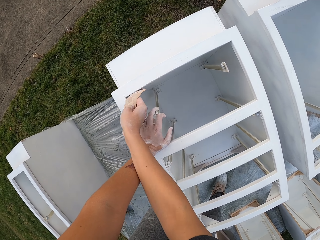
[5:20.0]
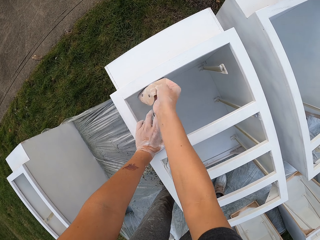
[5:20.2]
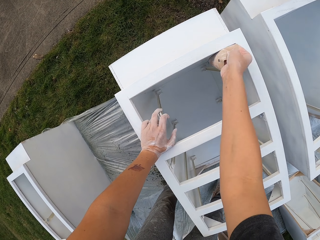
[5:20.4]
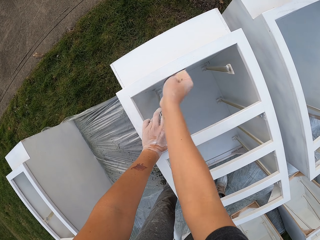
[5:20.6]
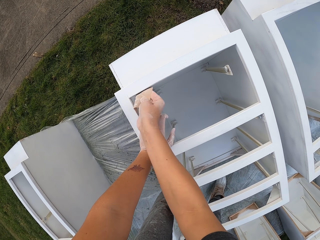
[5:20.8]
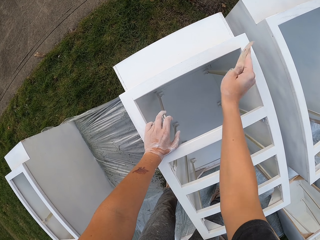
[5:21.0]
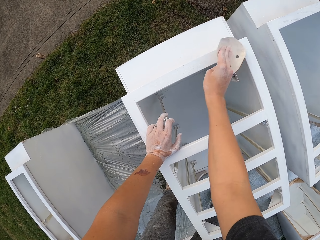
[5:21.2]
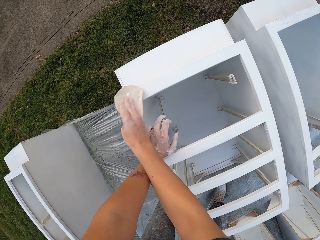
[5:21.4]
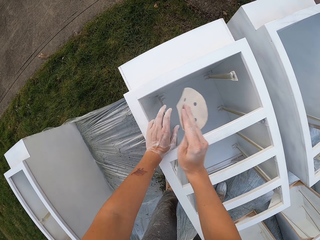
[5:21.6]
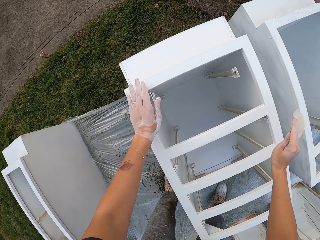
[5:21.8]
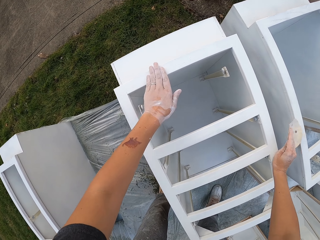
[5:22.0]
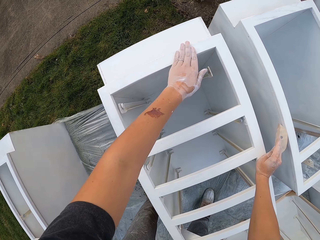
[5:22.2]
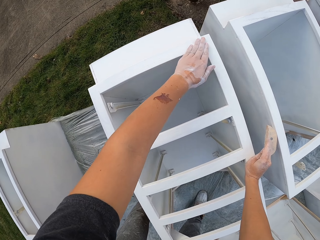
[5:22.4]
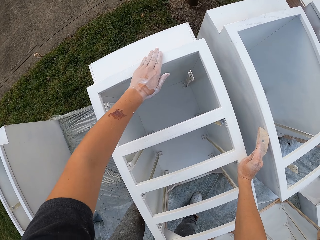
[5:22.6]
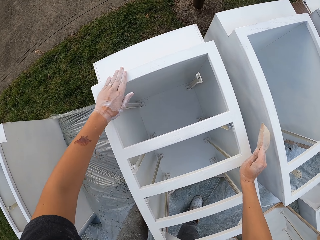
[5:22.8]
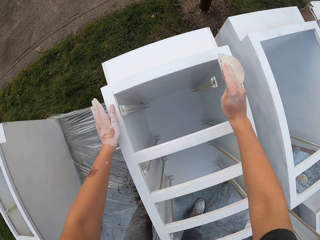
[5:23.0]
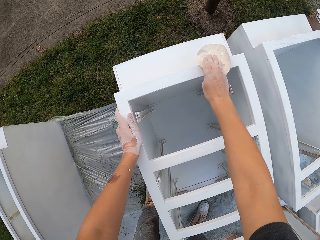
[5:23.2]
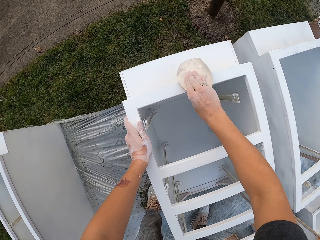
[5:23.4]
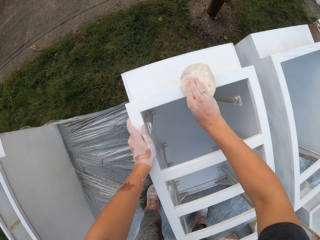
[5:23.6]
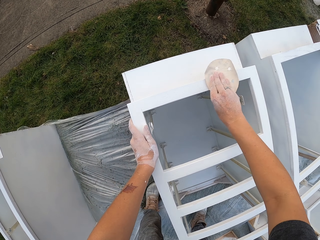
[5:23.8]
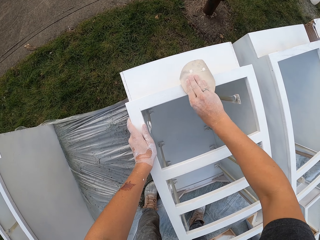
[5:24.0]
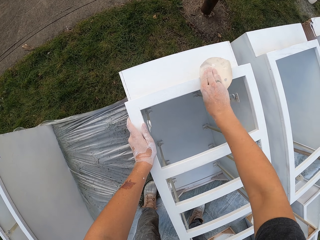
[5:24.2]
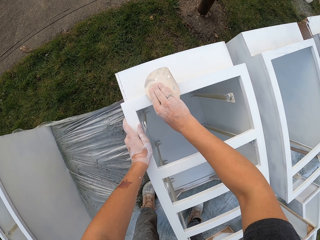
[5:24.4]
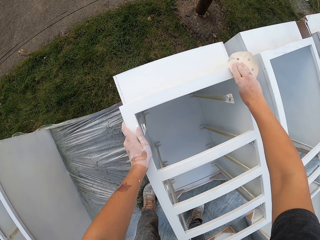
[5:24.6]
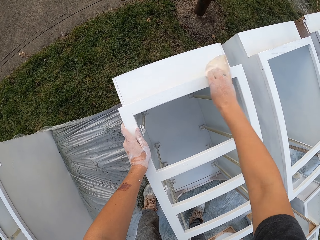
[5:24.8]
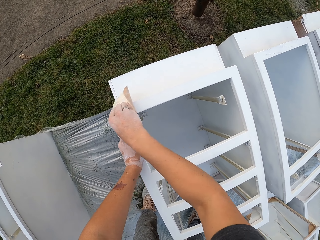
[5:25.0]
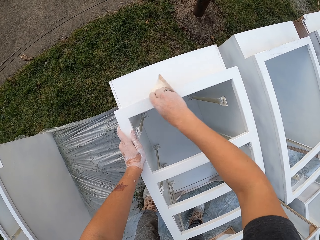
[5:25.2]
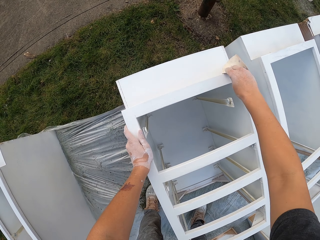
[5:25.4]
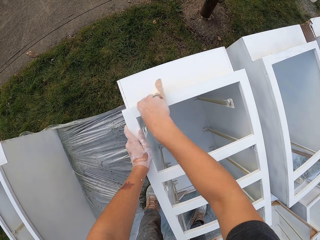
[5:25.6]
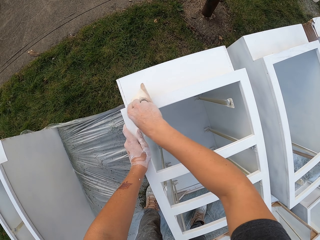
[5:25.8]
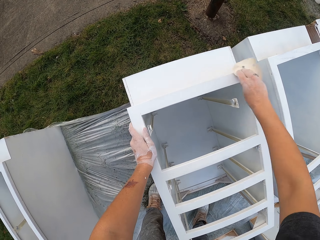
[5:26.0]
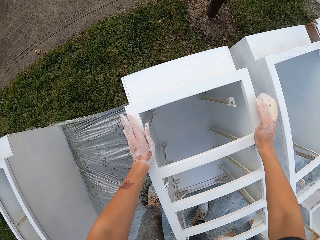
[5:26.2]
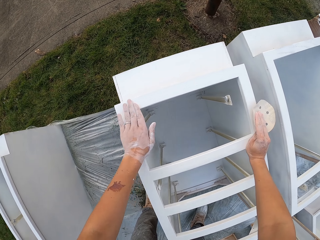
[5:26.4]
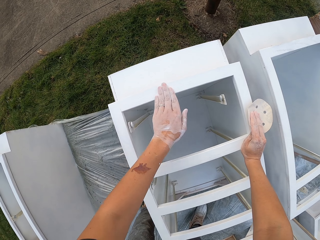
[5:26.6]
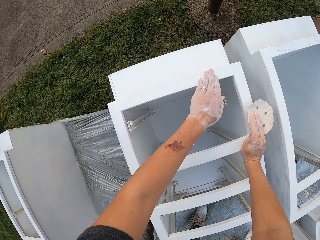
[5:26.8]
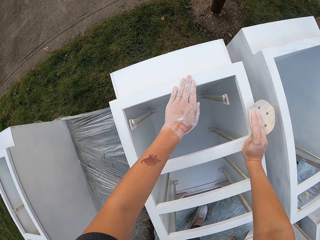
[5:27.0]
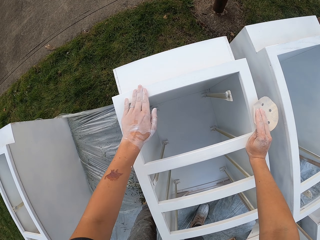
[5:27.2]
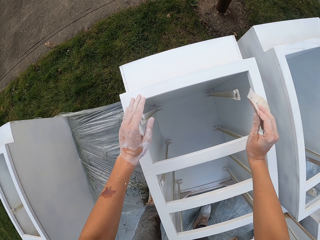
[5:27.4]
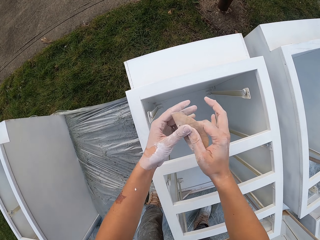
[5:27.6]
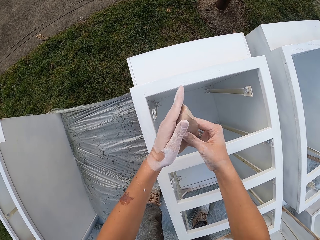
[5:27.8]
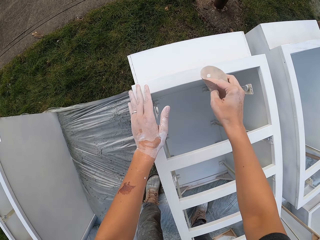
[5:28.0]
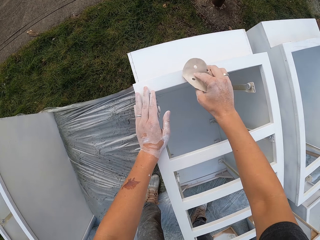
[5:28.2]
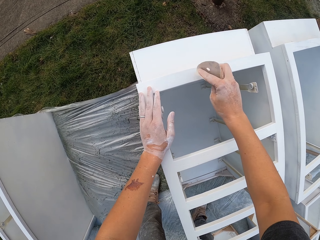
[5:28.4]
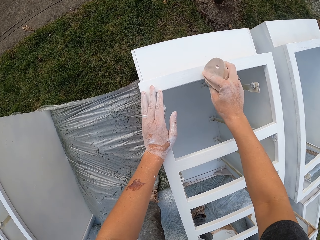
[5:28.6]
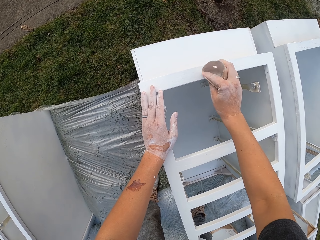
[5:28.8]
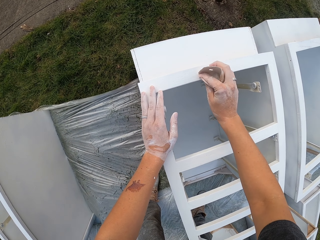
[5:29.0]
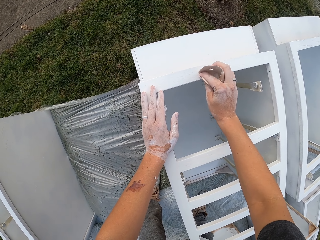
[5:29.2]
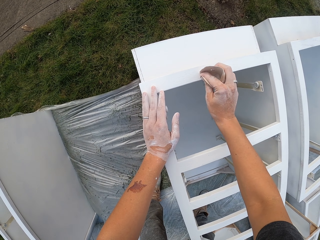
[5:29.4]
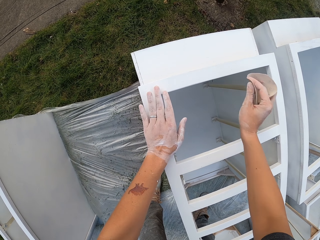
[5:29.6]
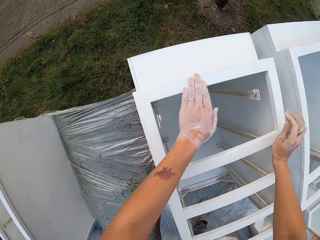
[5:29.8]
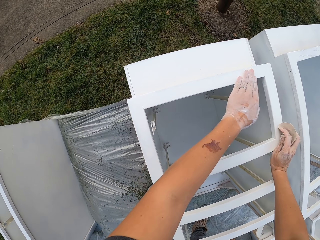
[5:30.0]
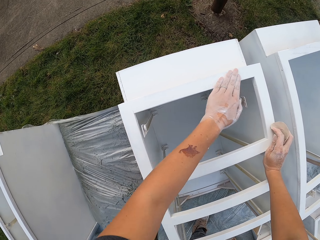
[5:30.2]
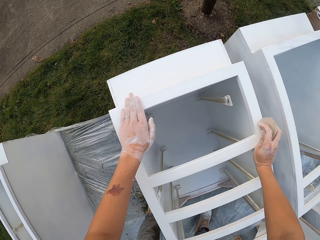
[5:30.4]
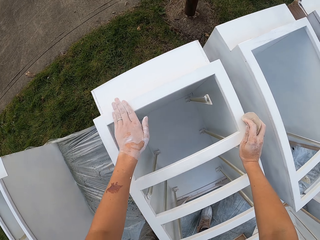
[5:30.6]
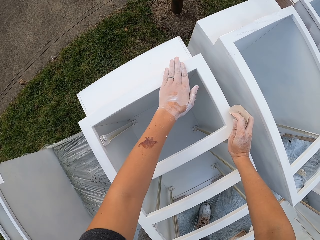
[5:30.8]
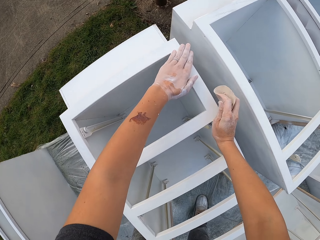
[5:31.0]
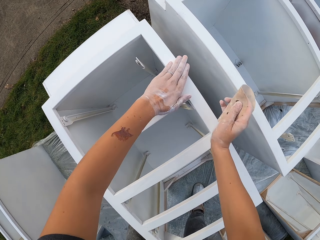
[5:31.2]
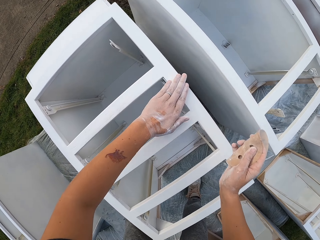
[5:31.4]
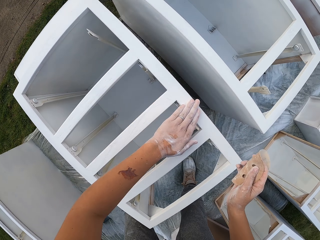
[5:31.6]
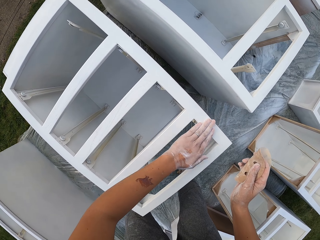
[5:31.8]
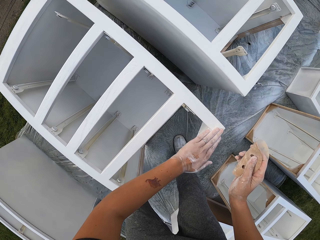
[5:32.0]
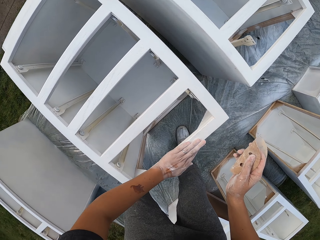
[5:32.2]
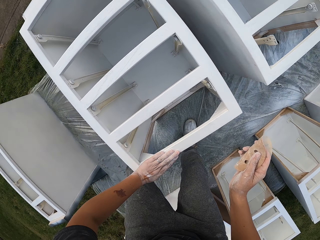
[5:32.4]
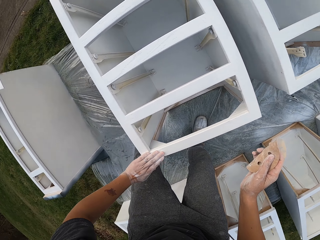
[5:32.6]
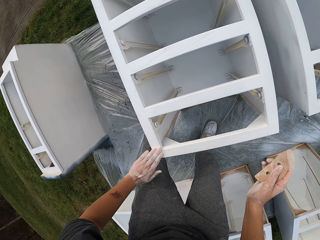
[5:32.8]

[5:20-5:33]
The camera wearer touches the structure or drawer with the left hand. They wipe the drawer with the hand. They lift the sandpaper. They smoothen the structure with a sandpaper. They touch the structure with the left hand and wipe the drawer with the hand. They fold the sandpaper. They smoothen the structure with the sandpaper. They wipe the drawer with the hand and touch the structure with the left hand.

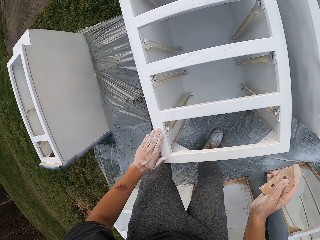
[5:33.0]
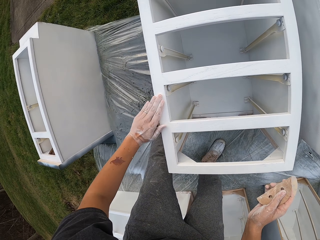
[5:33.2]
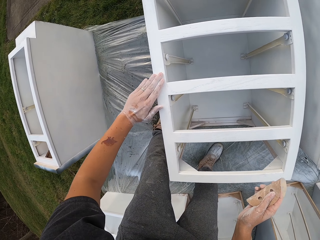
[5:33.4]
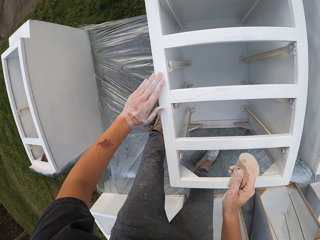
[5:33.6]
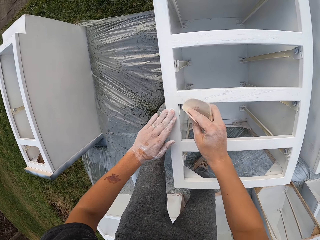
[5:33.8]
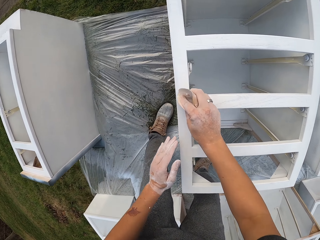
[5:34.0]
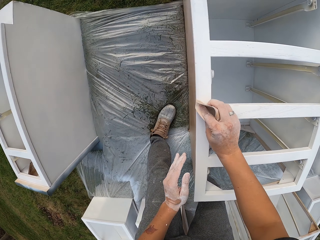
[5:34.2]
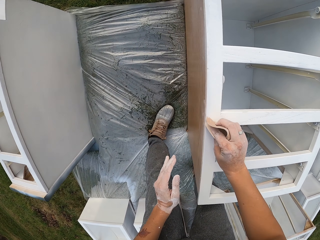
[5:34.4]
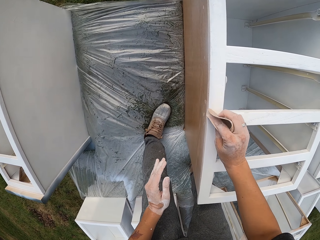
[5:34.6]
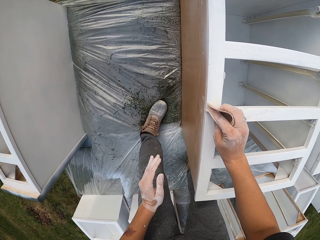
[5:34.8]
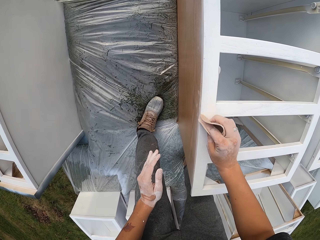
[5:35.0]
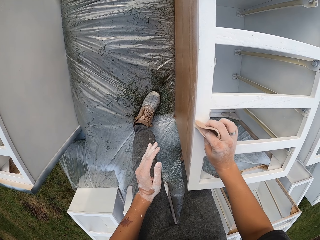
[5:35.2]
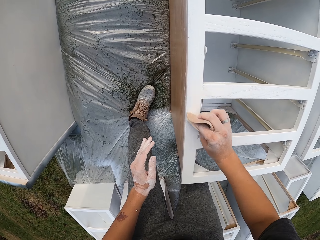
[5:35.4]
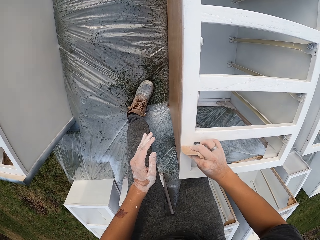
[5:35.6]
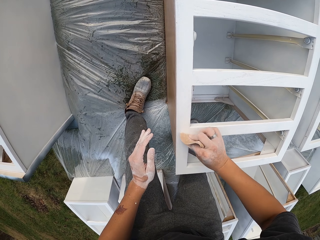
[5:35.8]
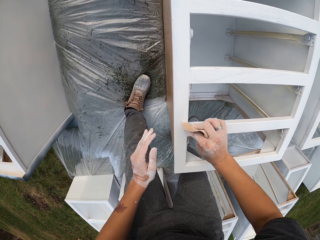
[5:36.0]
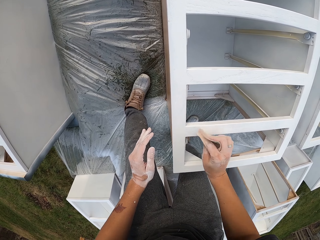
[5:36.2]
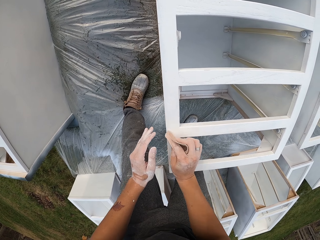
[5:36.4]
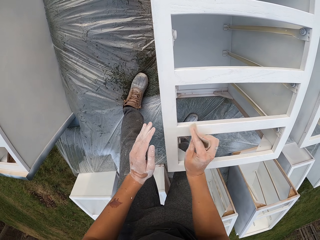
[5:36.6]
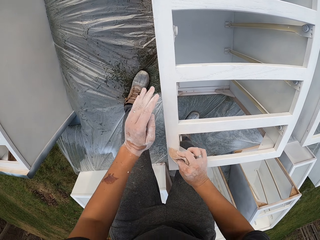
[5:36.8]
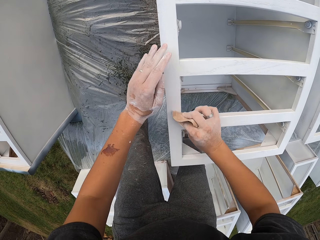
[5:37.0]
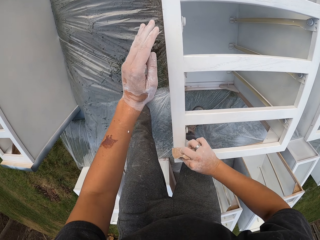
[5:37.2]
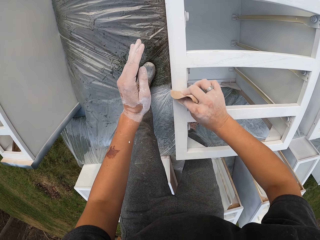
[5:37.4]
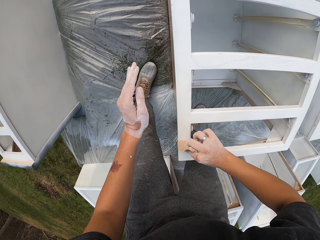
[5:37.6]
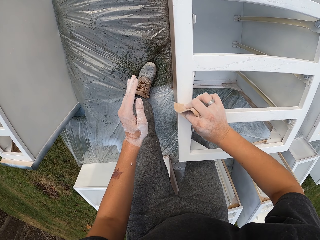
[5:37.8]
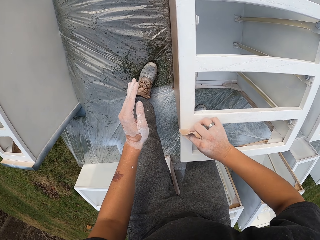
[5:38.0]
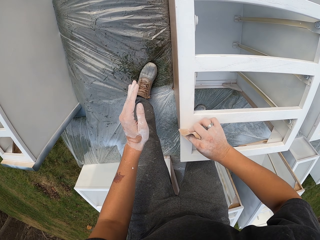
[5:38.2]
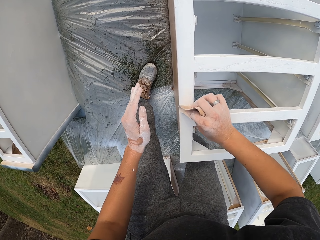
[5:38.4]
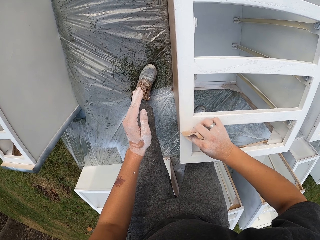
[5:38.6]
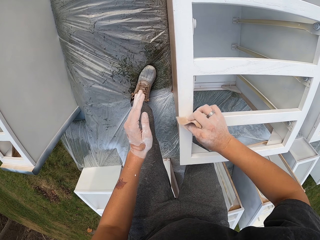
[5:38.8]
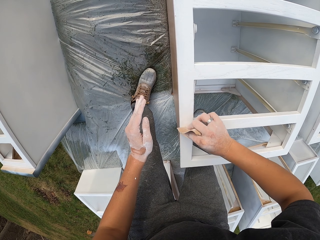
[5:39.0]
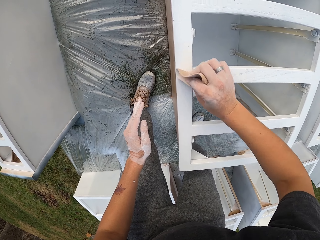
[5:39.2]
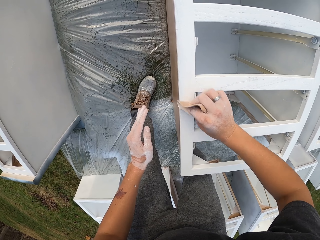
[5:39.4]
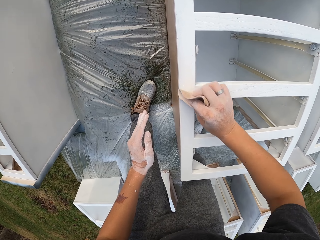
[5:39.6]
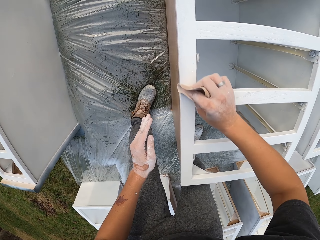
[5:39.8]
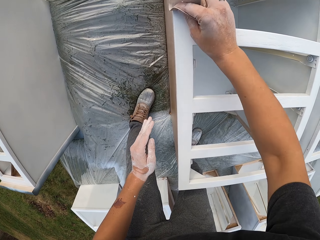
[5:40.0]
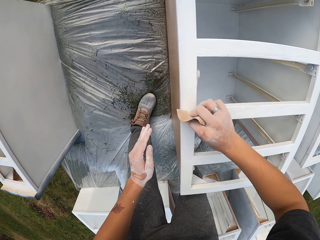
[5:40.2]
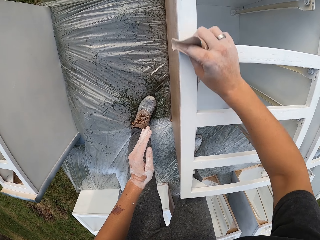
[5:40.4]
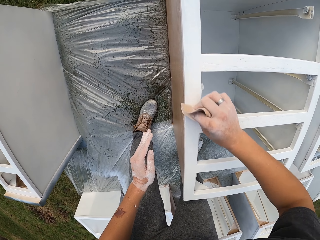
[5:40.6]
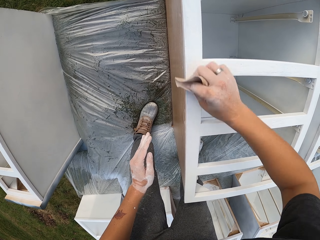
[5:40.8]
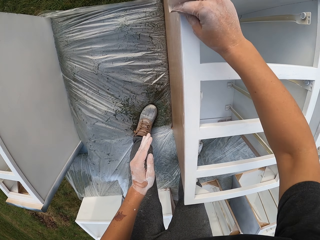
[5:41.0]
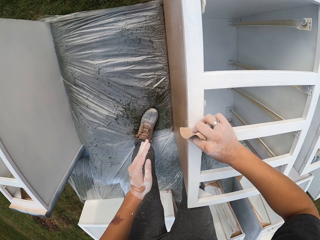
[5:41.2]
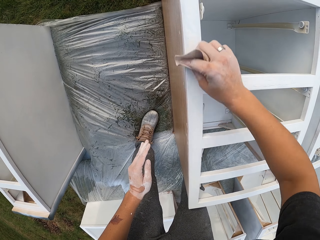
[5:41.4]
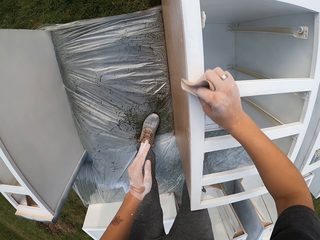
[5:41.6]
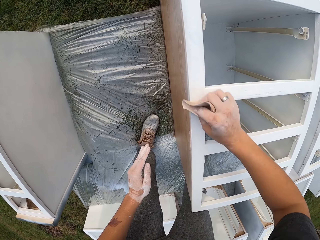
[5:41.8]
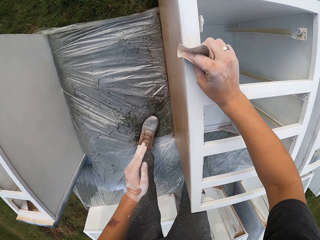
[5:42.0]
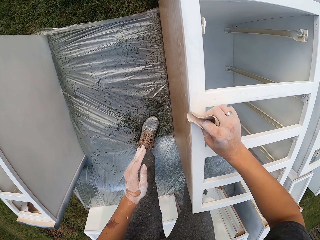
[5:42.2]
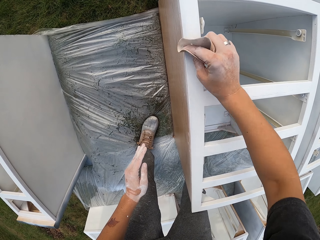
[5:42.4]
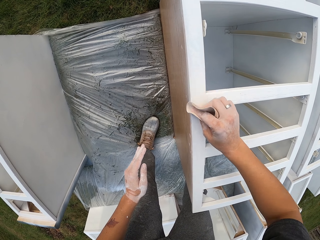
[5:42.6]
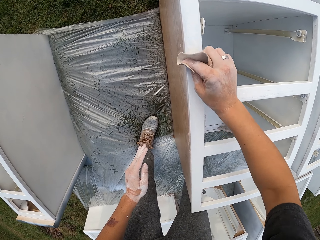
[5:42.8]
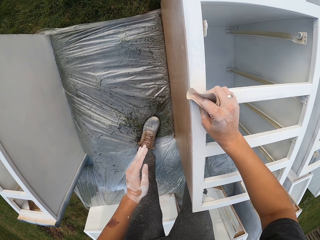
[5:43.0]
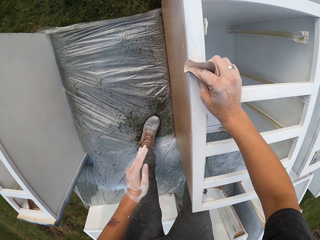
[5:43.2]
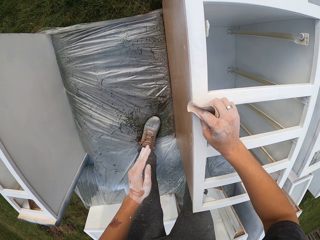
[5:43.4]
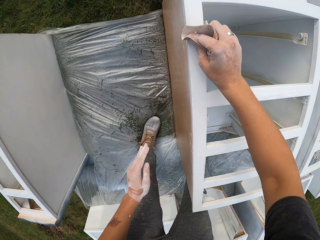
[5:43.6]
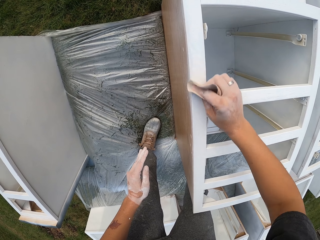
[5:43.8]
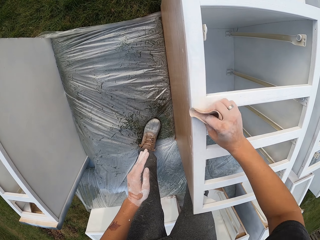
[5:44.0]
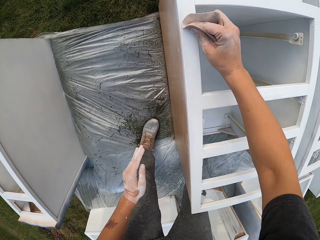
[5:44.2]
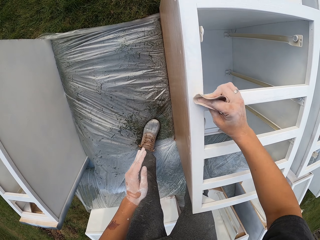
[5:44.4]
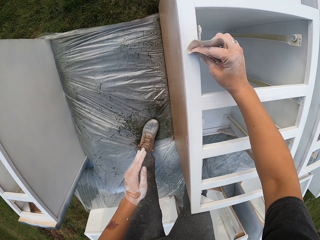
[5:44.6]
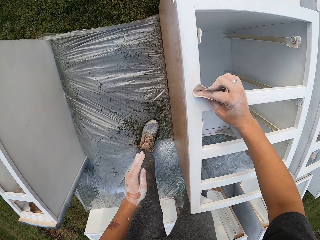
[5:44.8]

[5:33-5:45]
The camera wearer smoothens a structure with a sandpaper.
